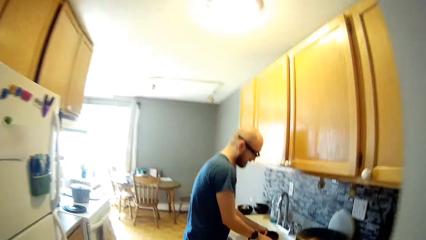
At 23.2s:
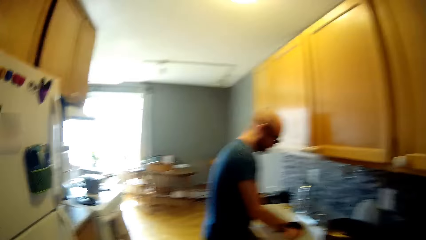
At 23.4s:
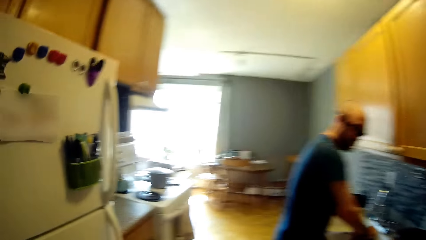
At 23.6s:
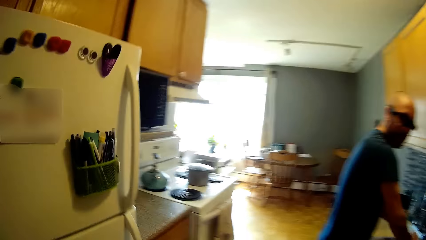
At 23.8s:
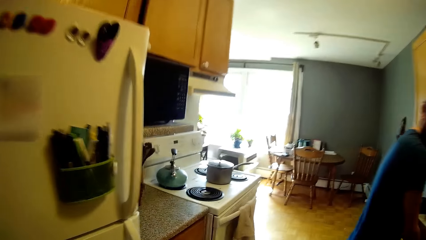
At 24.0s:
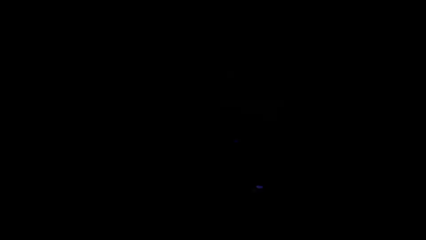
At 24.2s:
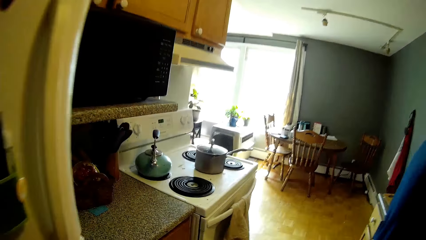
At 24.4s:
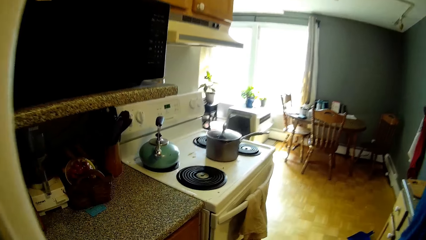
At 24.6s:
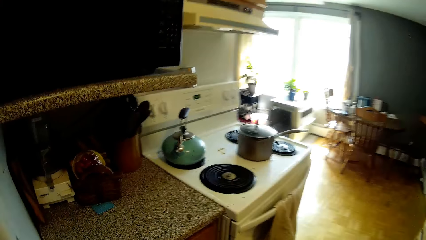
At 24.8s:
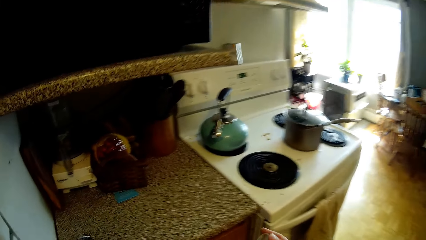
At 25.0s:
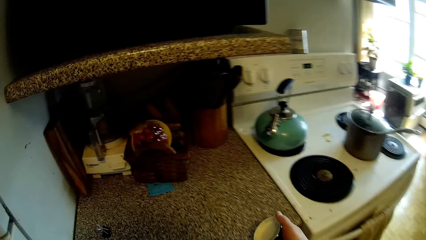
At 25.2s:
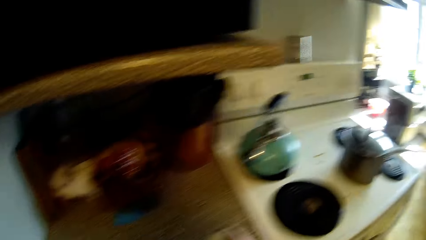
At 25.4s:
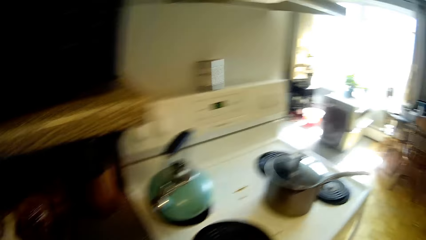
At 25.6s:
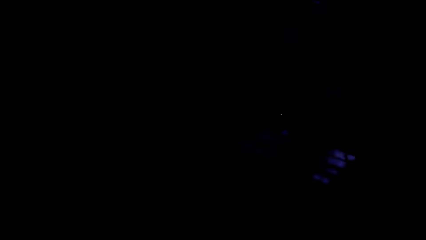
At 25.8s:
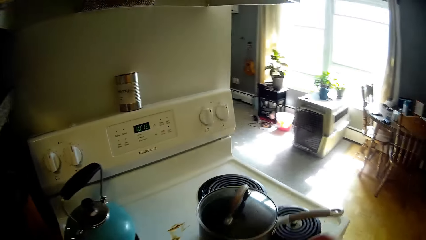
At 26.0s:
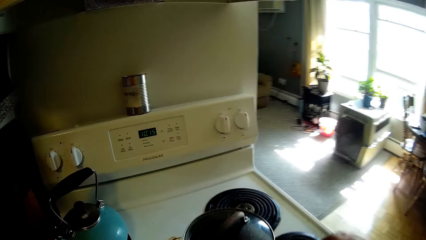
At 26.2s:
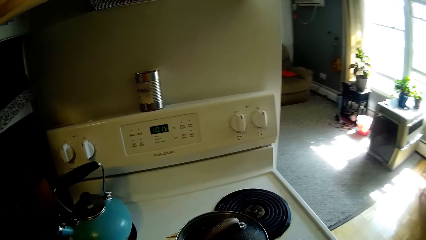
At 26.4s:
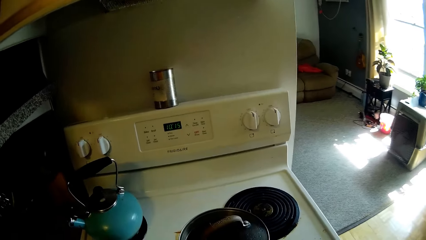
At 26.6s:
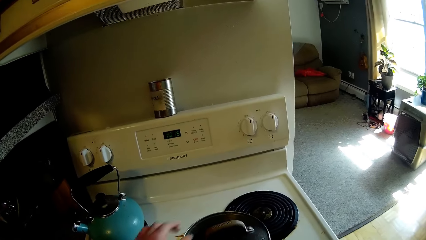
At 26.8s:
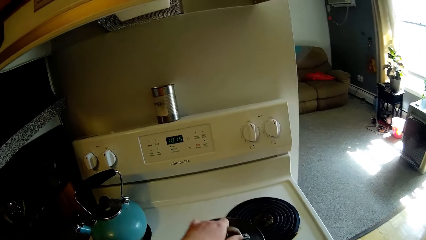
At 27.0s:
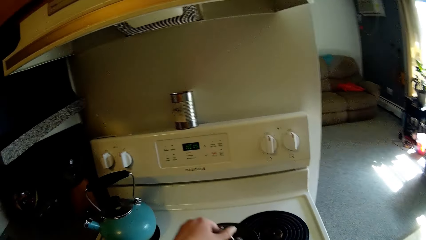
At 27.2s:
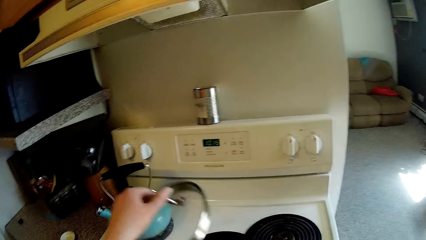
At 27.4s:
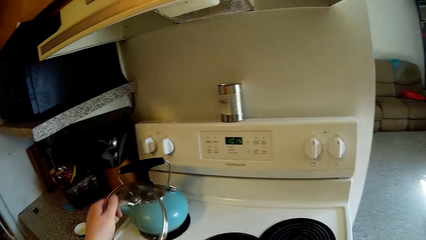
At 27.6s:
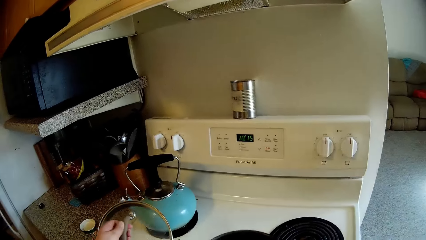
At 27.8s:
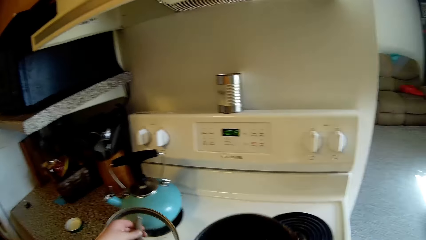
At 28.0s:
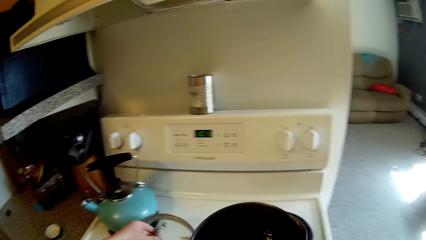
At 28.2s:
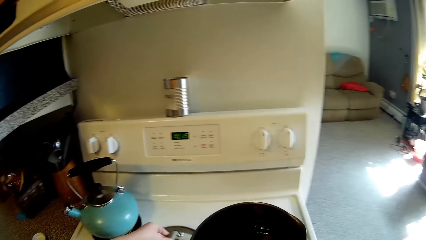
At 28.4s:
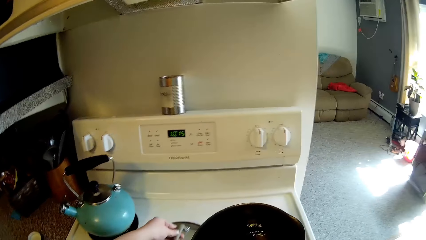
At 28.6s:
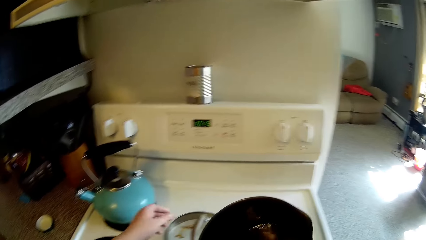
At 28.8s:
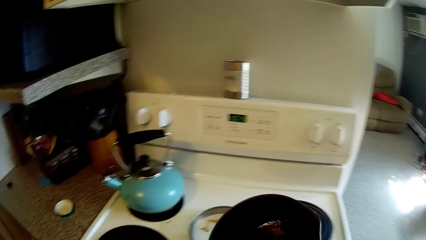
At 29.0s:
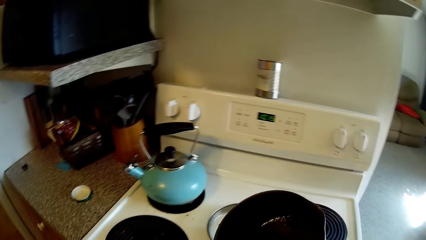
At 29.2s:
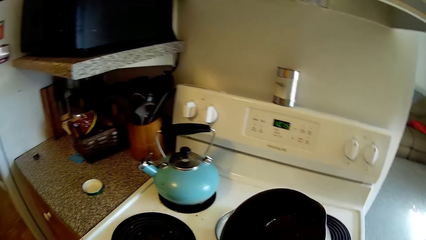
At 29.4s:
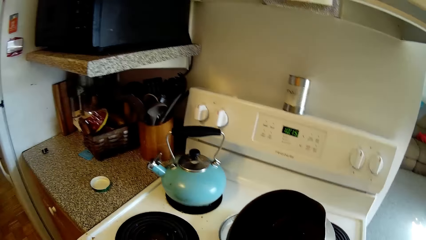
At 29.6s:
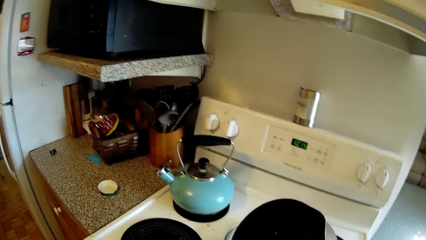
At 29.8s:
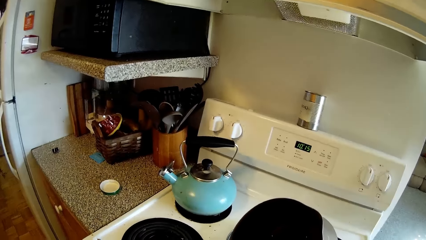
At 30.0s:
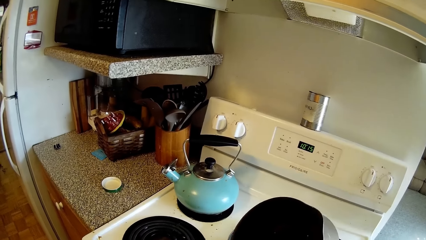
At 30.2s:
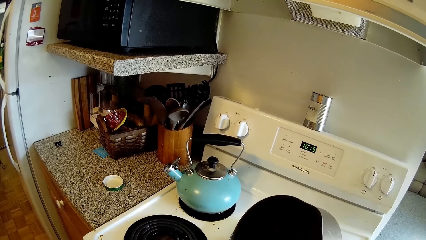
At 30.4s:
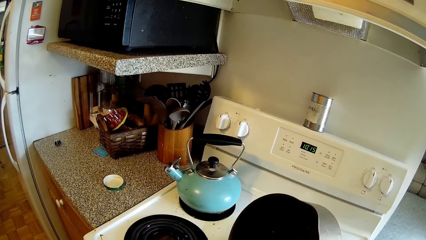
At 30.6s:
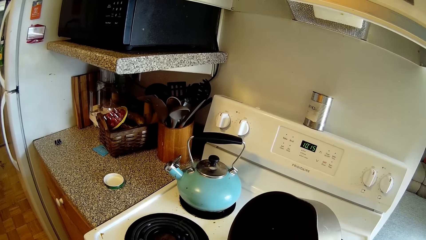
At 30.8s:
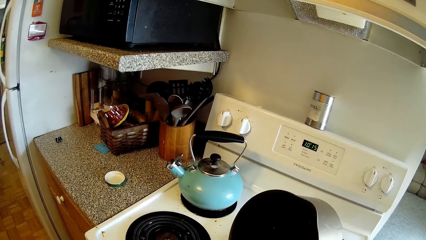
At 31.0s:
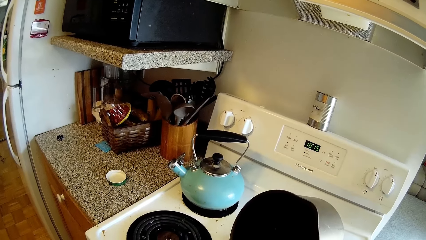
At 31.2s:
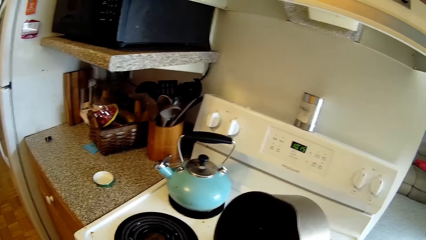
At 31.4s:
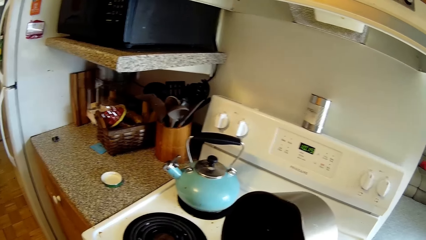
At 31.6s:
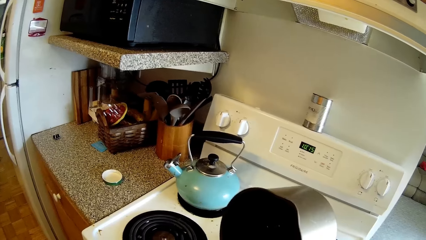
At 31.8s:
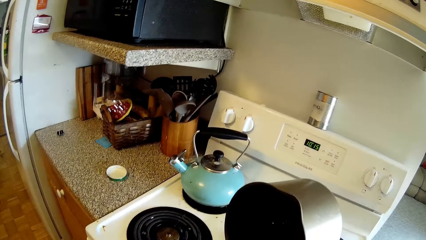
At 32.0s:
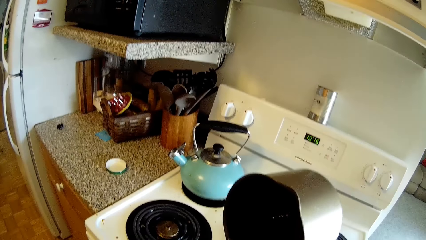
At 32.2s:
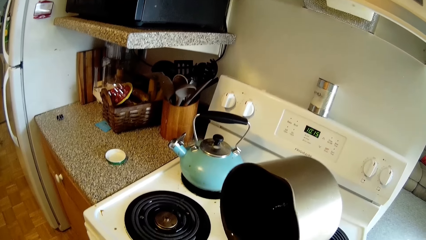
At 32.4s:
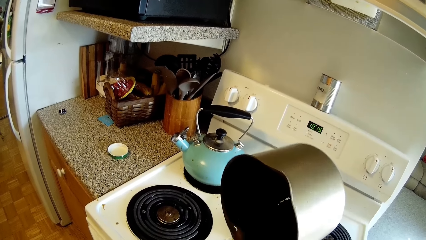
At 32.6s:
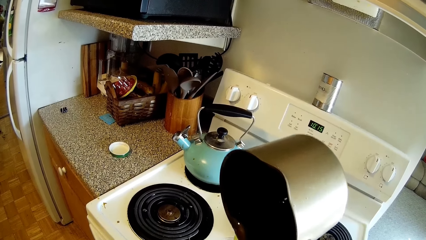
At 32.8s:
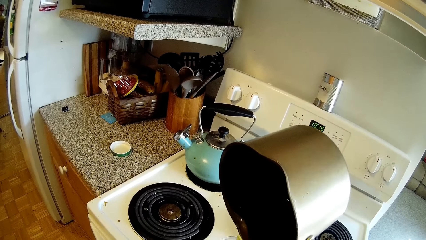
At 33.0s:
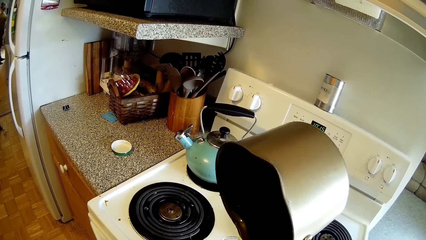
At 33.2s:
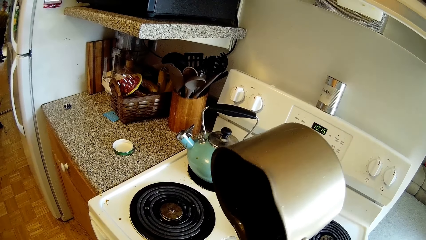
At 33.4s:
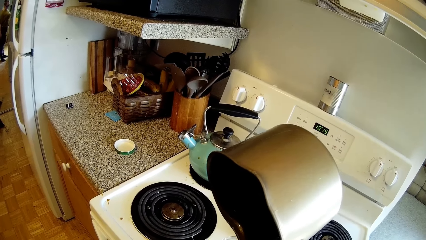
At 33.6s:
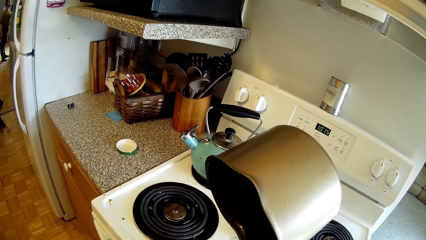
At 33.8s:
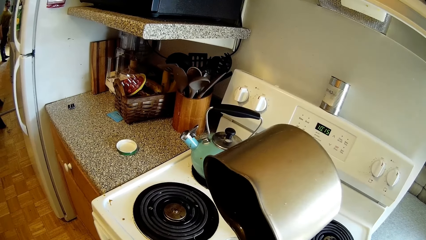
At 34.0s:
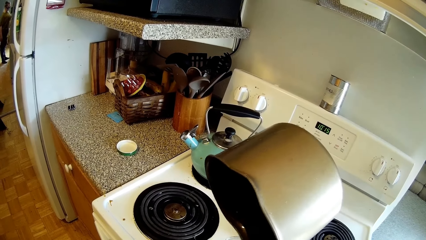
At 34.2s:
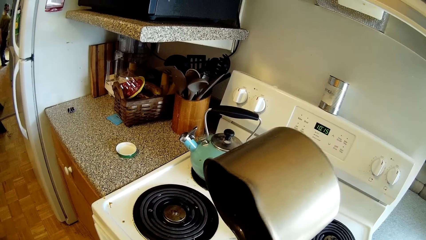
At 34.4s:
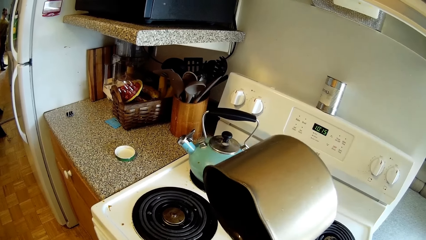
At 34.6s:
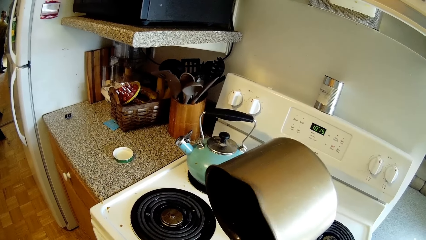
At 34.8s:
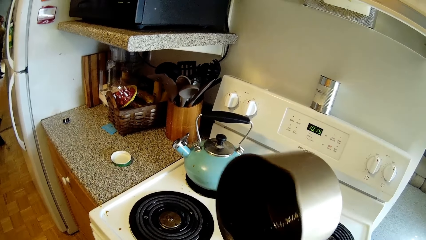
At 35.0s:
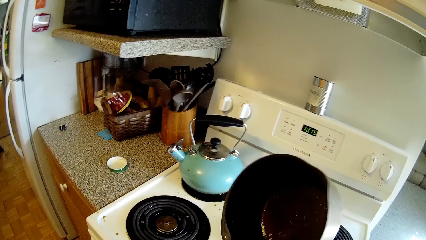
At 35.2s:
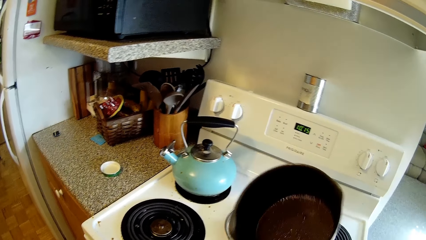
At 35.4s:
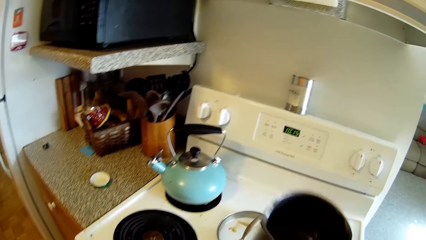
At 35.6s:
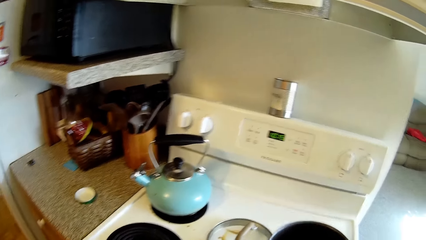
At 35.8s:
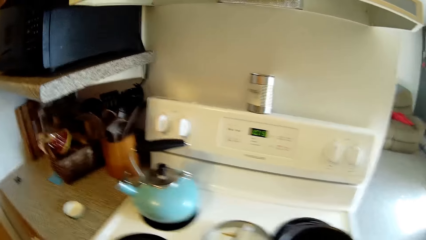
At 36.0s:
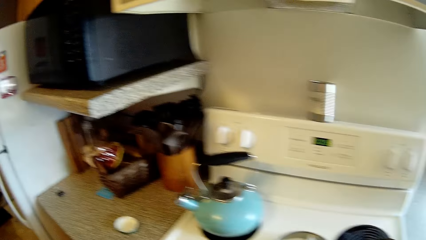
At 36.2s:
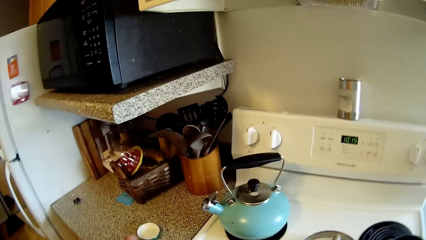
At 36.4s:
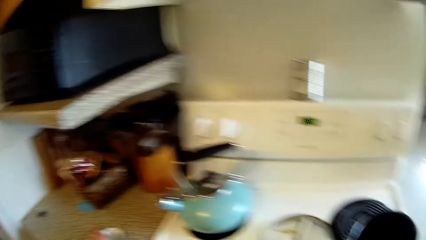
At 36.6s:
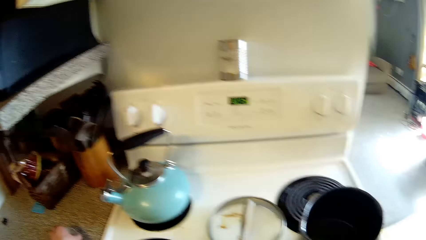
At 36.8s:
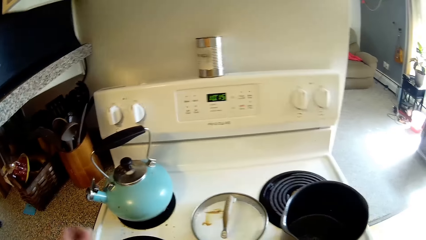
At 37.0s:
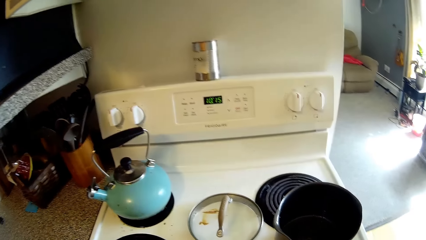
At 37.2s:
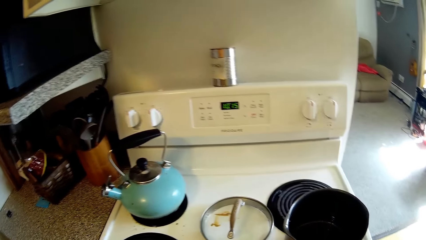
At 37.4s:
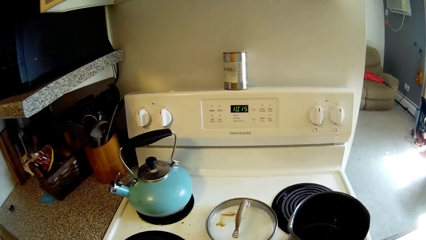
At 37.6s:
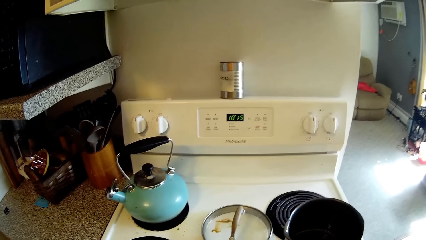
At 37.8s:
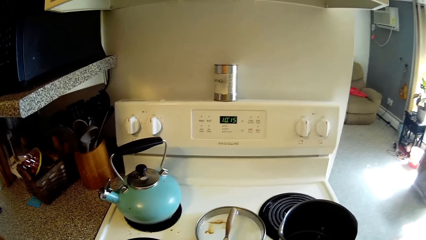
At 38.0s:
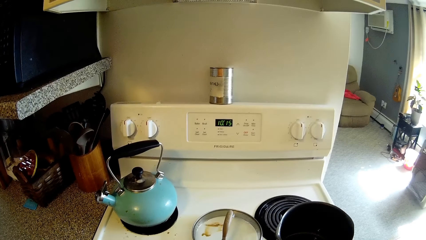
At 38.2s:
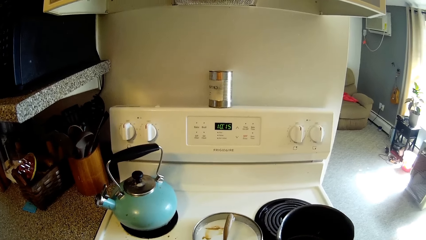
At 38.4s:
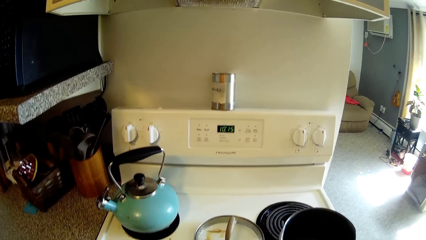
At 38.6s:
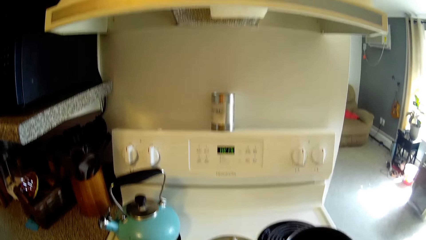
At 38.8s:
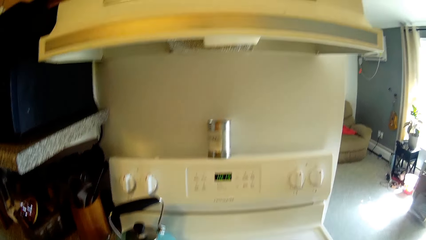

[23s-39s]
The camera wearer drops a cover of a container on a countertop beside the electric cooker with her right hand. She holds the pot on the electric cooker with her right hand. She opens the pot cover with her left hand. She lifts the pot. She puts the pot cover on the electric cooker with her left hand. She empties oil in the pot into the container on the electric cooker with her right hand. She drops the pot on the electric cooker with her right hand. She collects the cover of the container from the countertop with her left hand.
